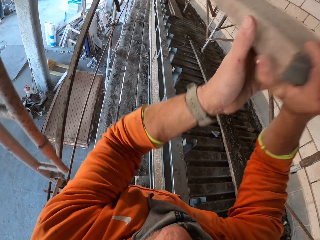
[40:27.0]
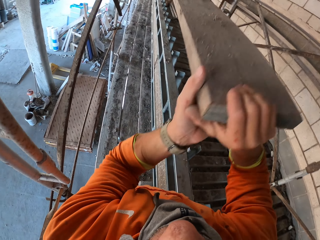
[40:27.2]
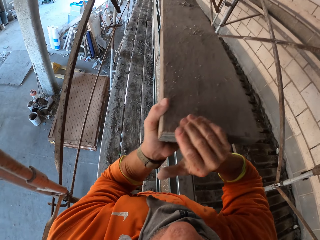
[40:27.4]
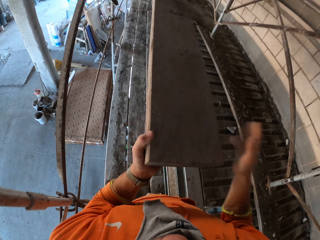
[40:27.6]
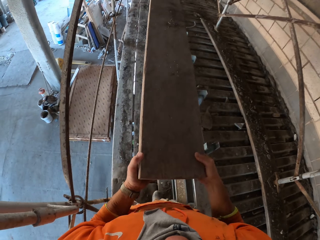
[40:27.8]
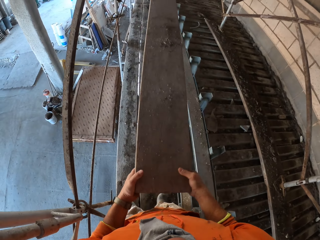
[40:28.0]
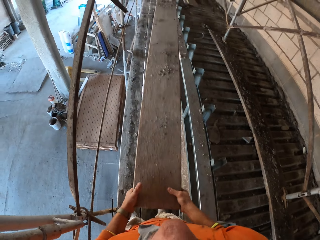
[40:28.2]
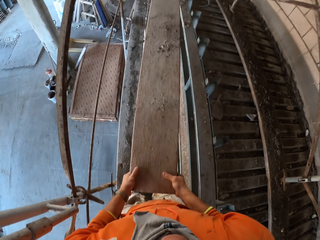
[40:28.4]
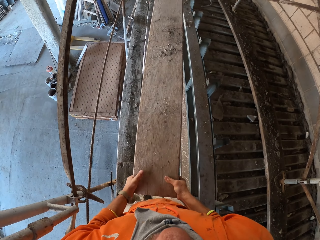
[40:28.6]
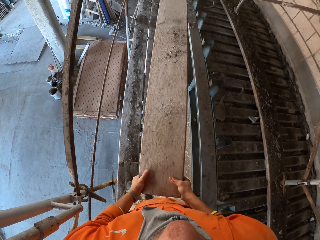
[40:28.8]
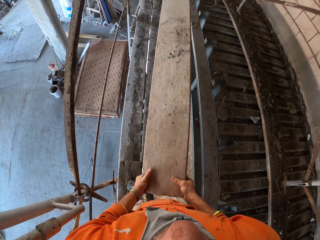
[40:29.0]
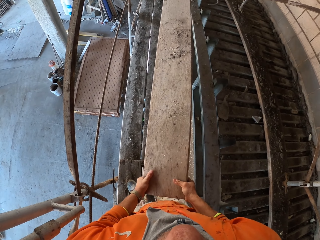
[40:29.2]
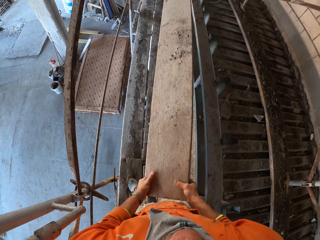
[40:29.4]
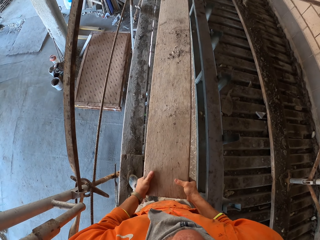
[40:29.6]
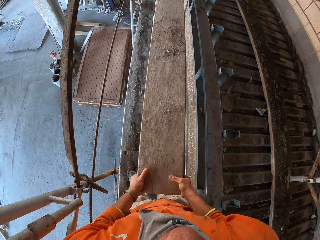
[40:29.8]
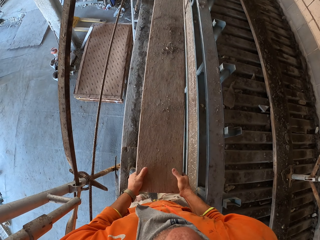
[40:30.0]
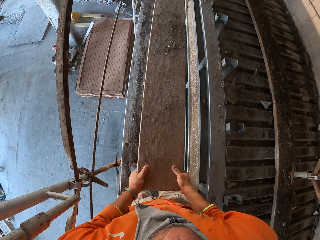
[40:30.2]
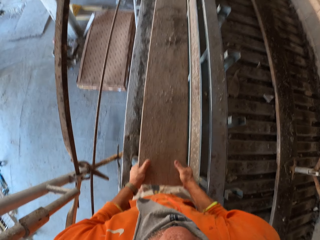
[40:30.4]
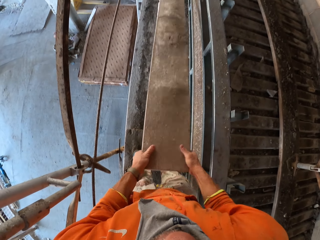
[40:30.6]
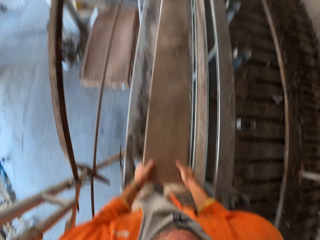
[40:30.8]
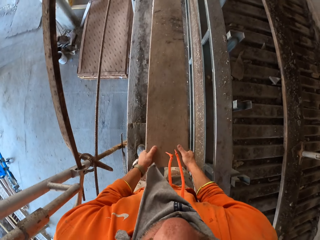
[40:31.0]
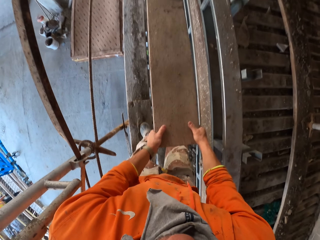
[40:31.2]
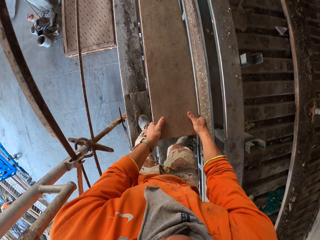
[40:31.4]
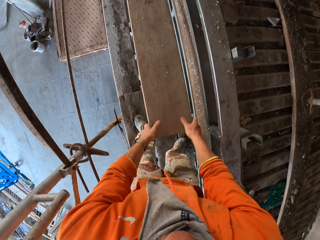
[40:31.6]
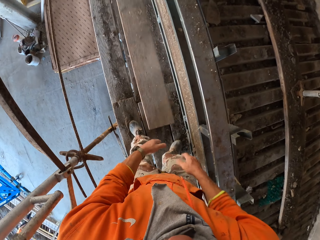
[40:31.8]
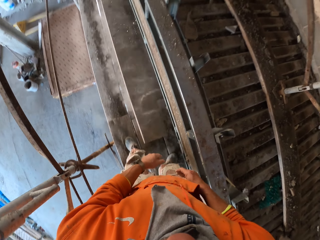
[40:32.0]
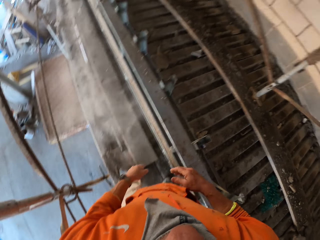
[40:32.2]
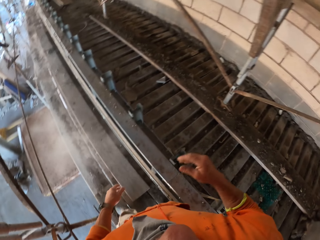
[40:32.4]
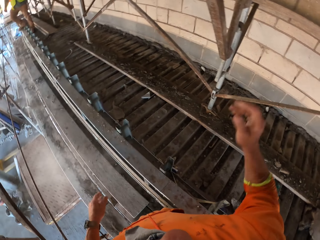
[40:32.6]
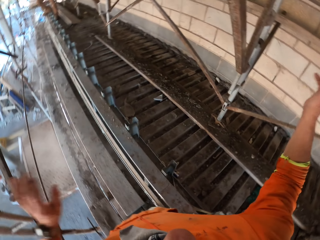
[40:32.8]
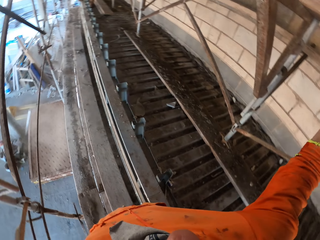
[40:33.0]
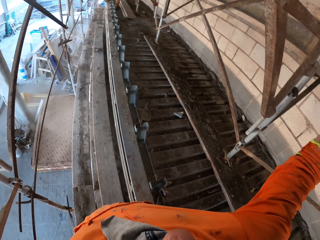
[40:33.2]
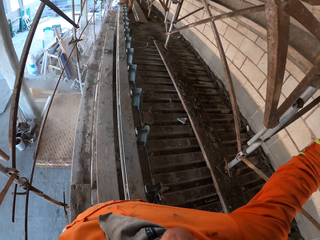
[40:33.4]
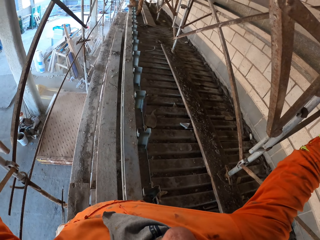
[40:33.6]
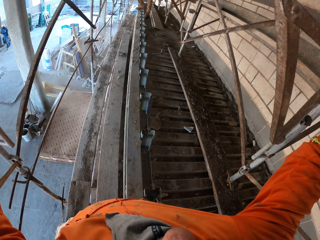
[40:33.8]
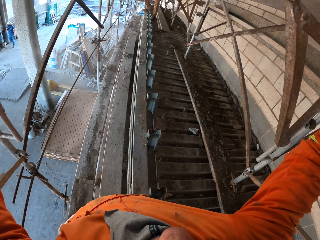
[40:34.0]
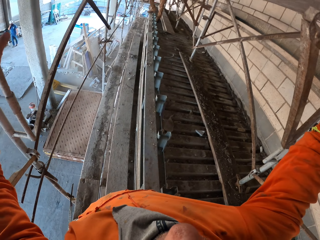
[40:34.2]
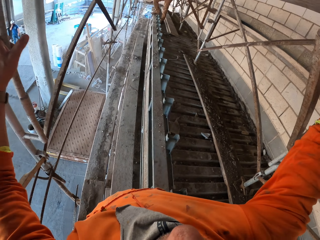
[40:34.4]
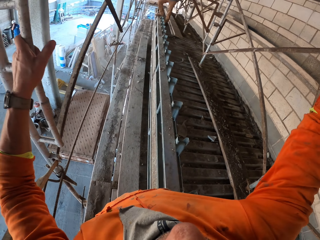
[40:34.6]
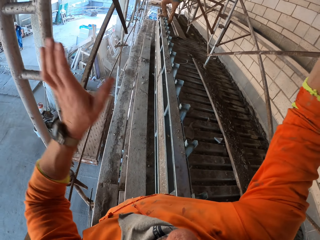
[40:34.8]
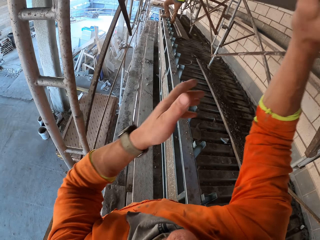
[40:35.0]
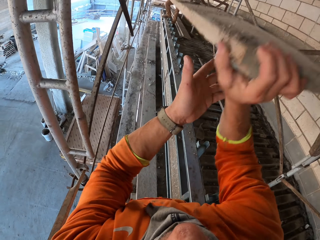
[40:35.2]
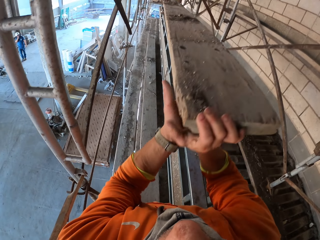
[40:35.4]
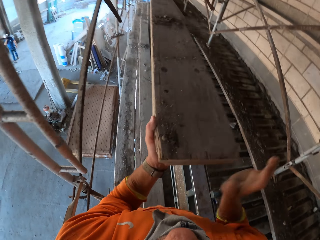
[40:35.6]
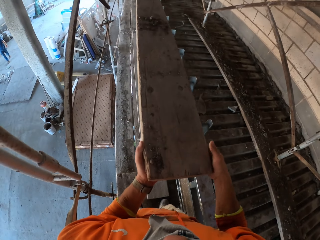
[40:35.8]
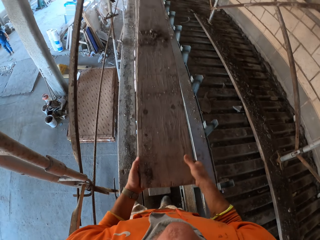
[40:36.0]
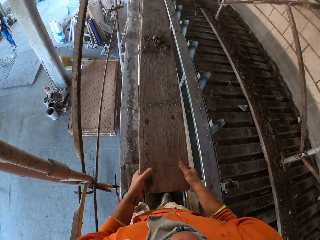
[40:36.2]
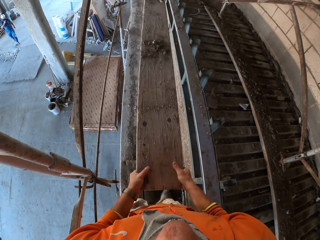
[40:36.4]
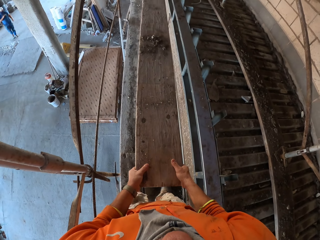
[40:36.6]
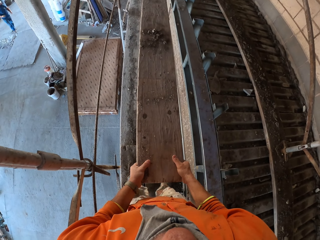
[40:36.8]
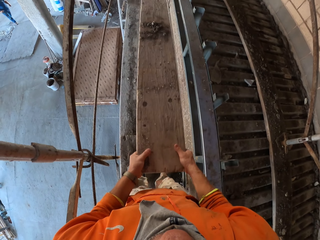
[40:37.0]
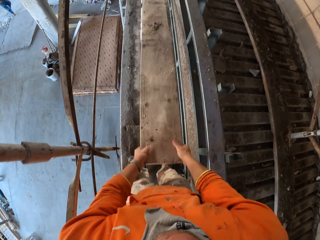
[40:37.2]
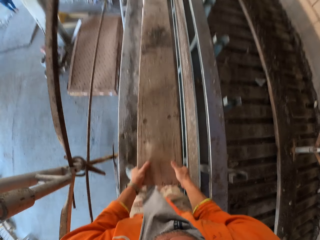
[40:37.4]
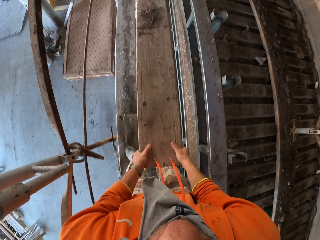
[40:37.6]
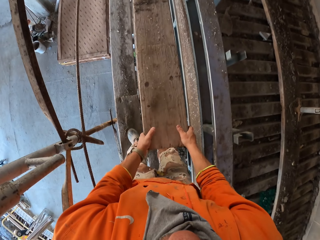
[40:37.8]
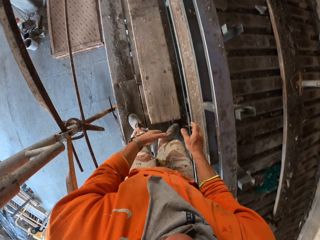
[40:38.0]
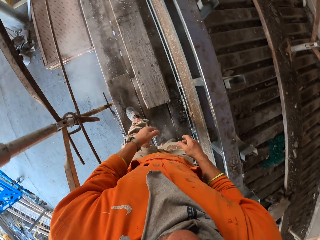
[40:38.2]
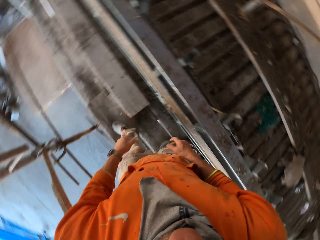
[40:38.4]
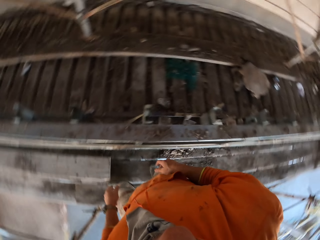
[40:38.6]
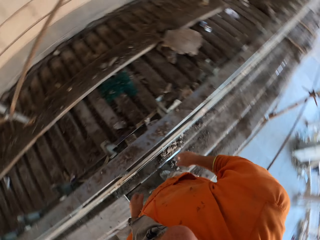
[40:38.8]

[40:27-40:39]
The camera wearer holds wood. They hold wood again. They remove a piece of wood from a shelf. They drop the wood. A man moves aside. The camera wearer removes a piece of wood from the shelf again. They remove a piece of wood from the shelf again. They drop the wood.

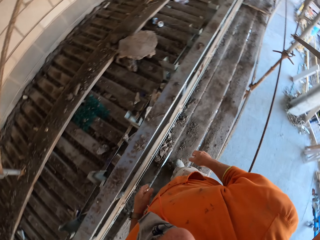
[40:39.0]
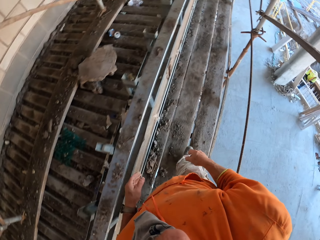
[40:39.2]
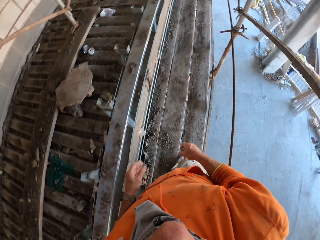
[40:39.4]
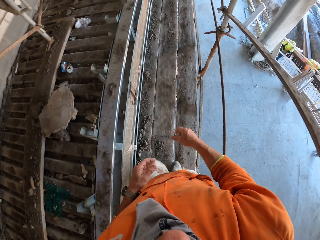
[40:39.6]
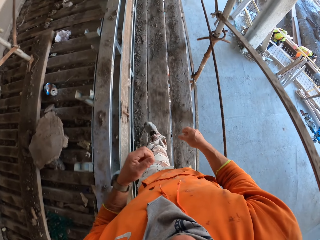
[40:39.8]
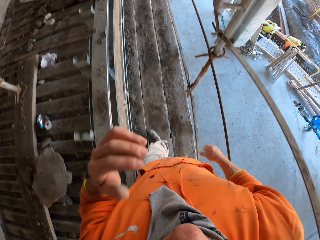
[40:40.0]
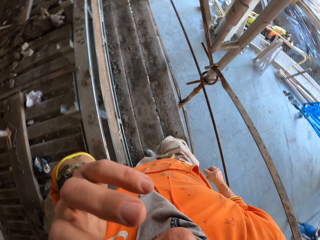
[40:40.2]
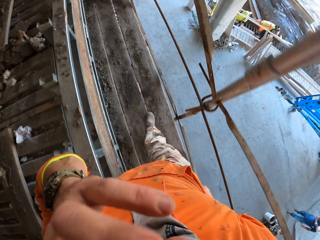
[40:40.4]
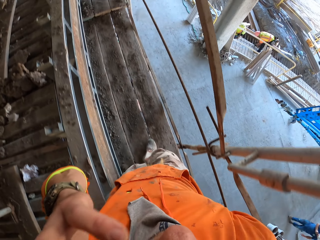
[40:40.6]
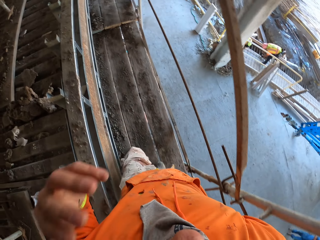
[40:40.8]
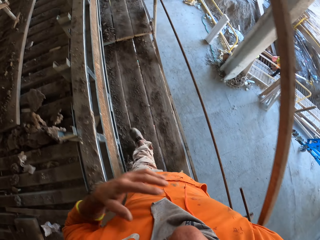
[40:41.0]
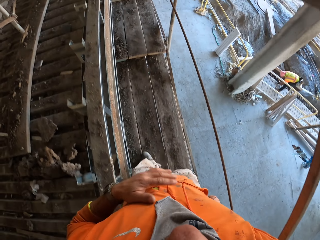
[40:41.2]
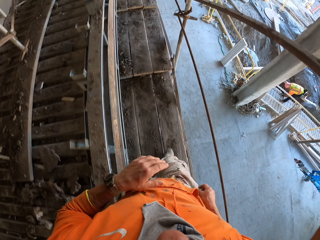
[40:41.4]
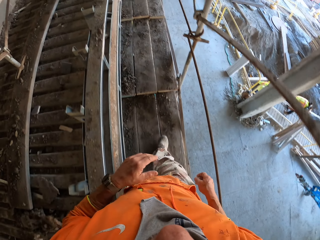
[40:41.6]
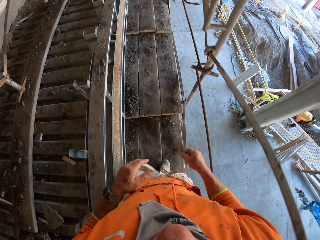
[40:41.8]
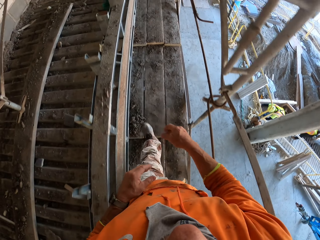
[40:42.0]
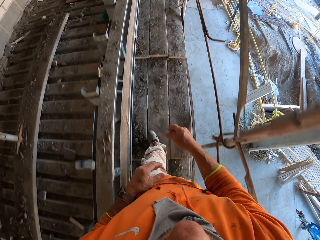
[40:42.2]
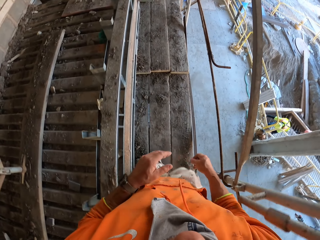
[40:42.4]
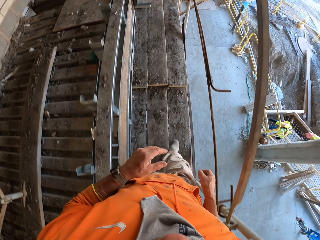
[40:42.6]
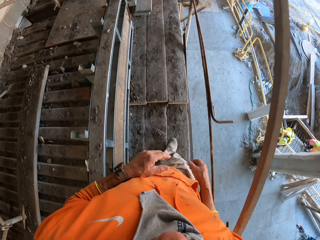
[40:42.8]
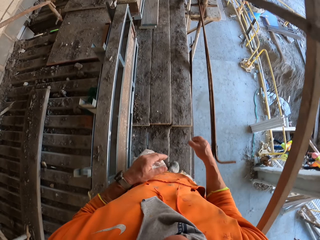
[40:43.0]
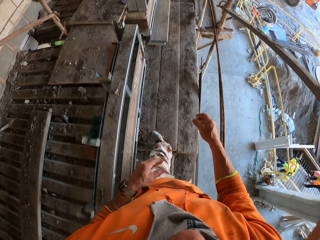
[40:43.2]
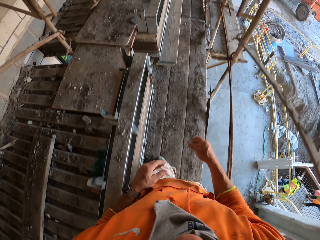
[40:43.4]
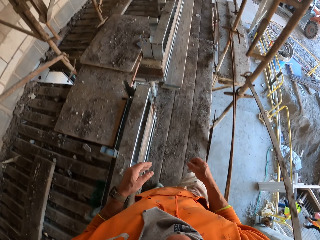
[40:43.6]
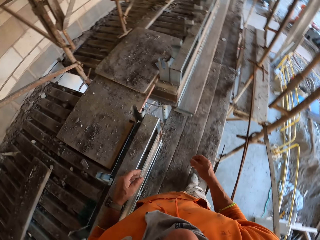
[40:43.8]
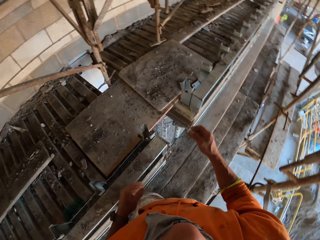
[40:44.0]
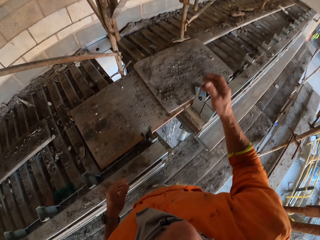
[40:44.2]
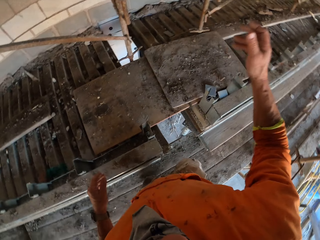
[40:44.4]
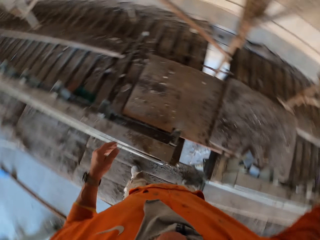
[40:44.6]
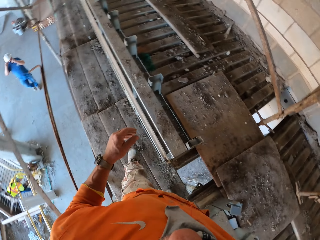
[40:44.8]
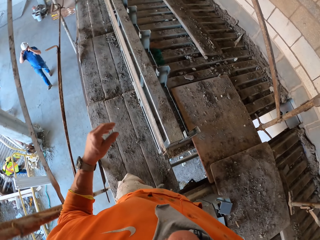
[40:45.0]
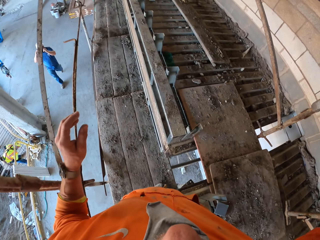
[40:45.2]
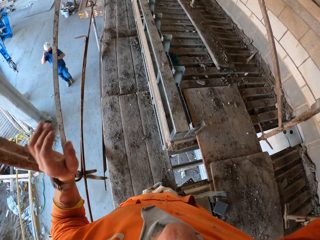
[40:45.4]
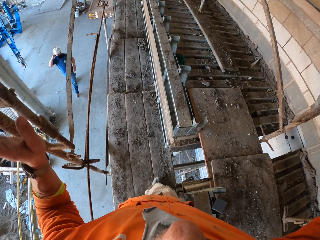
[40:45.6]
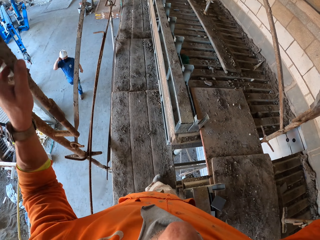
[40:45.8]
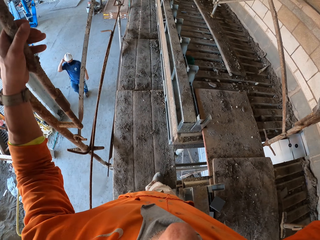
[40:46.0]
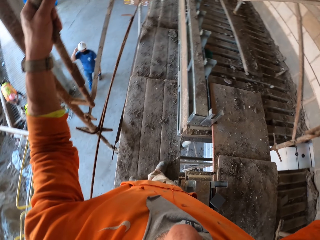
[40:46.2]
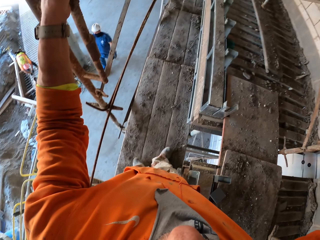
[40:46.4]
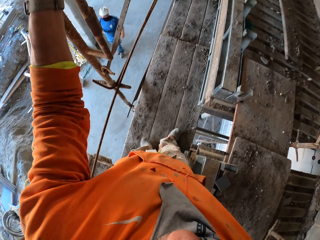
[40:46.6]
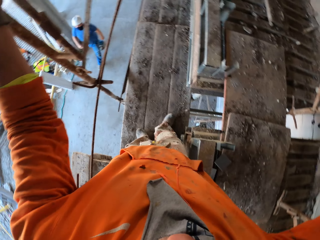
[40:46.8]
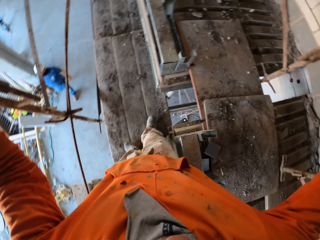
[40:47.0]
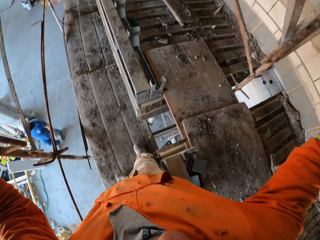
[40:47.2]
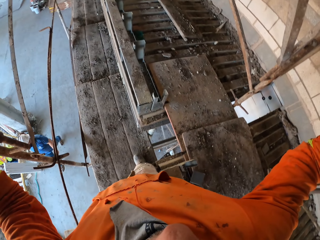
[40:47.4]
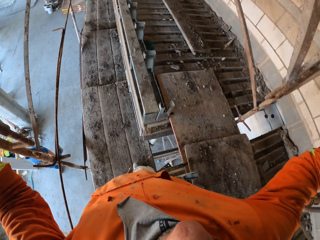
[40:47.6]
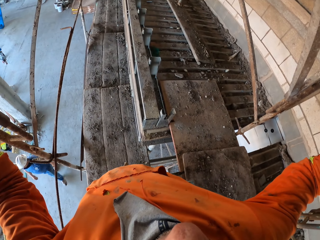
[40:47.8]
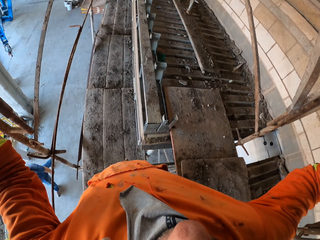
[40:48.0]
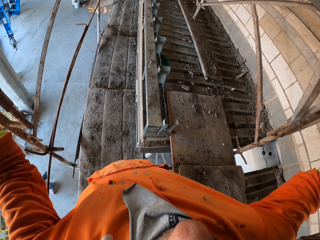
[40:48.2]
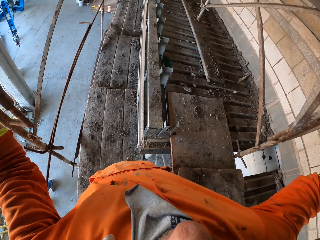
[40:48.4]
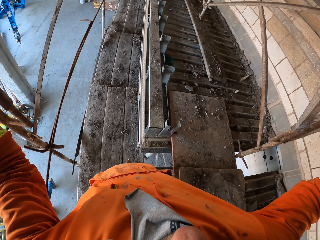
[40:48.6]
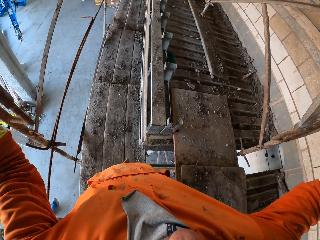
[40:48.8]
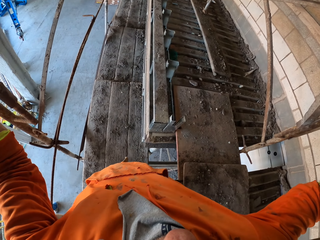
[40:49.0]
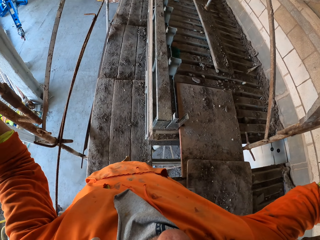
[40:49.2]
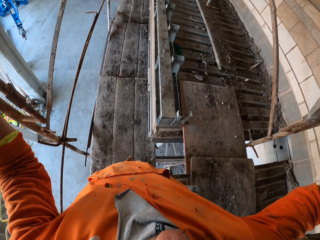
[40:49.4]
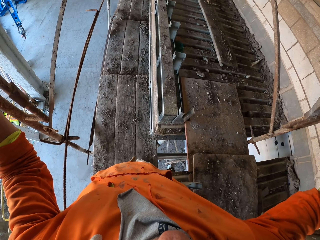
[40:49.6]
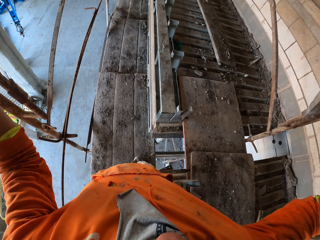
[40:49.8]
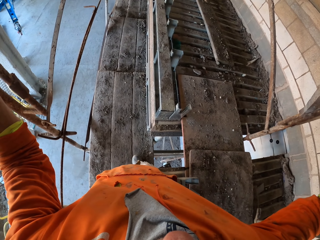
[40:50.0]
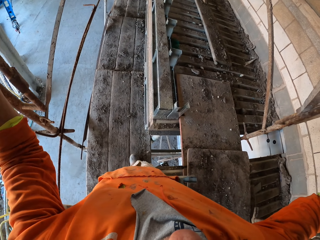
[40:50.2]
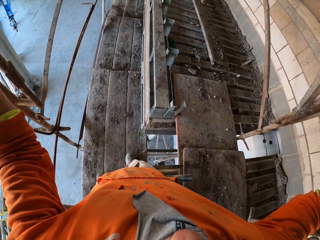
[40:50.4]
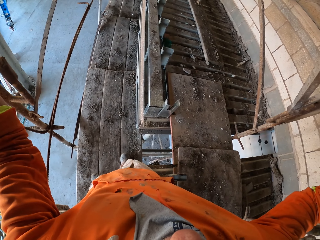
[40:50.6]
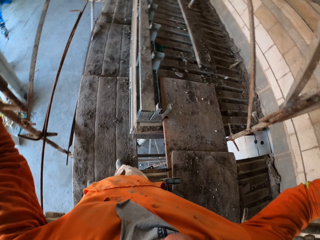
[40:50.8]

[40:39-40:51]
The camera wearer walks around. He touches the face. He rubs his hand on his sweatshirt. He turns around. He holds the scaffolding.
